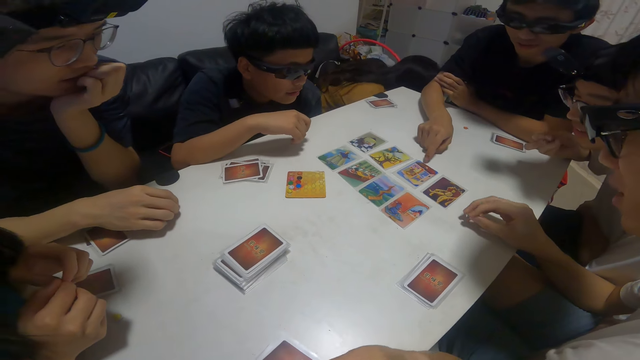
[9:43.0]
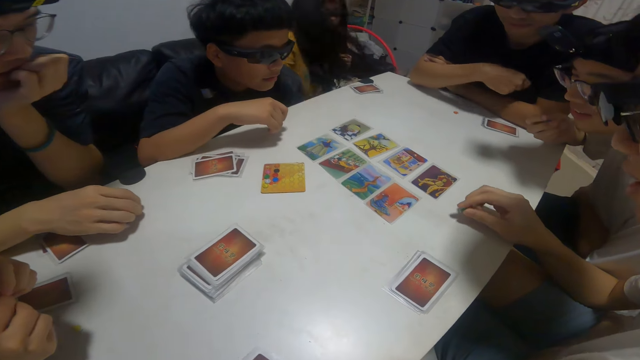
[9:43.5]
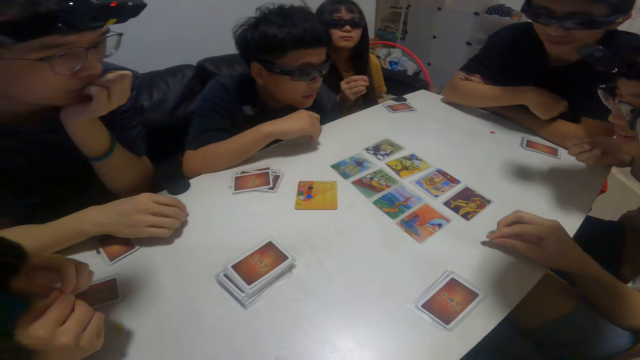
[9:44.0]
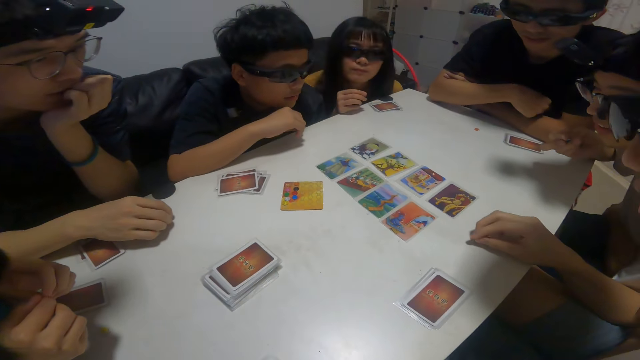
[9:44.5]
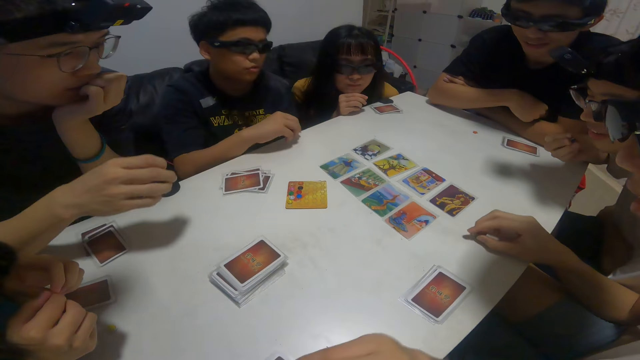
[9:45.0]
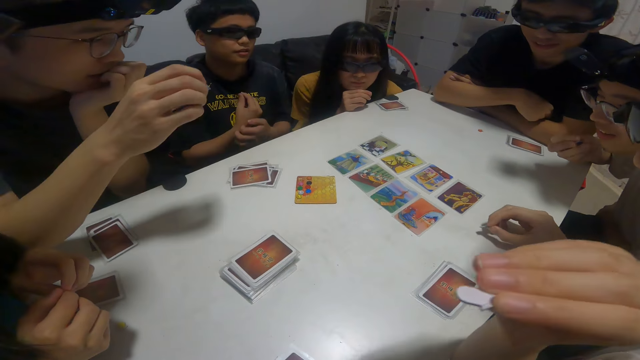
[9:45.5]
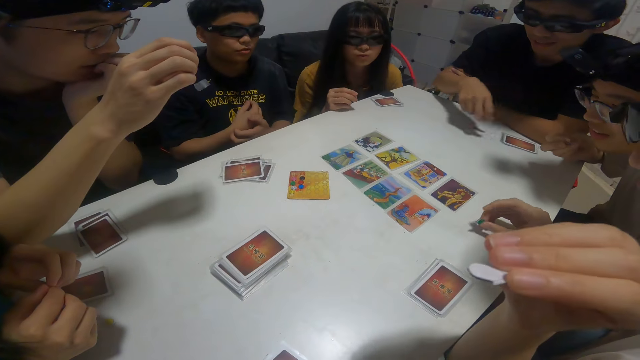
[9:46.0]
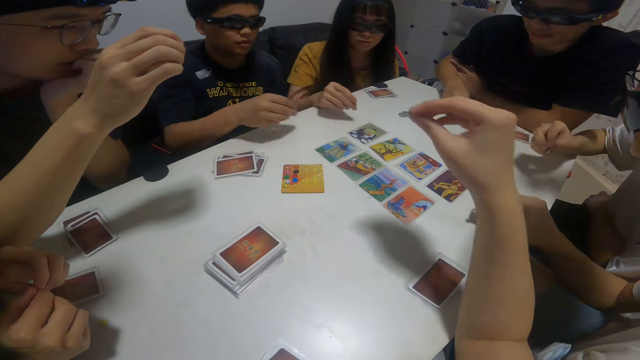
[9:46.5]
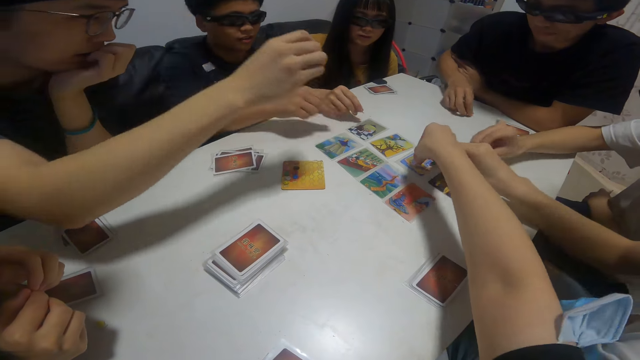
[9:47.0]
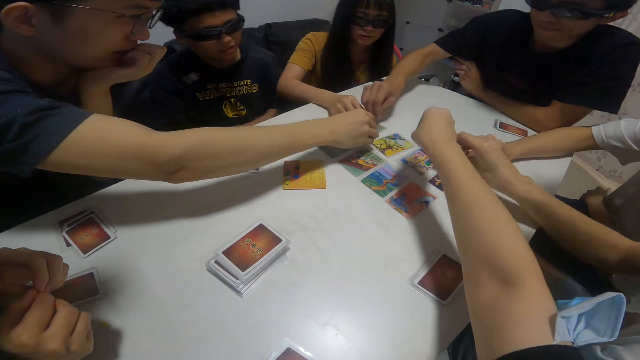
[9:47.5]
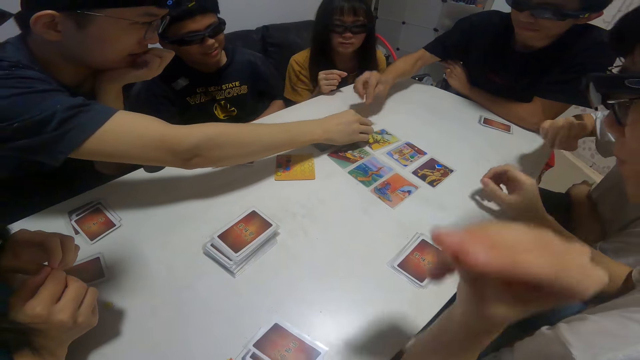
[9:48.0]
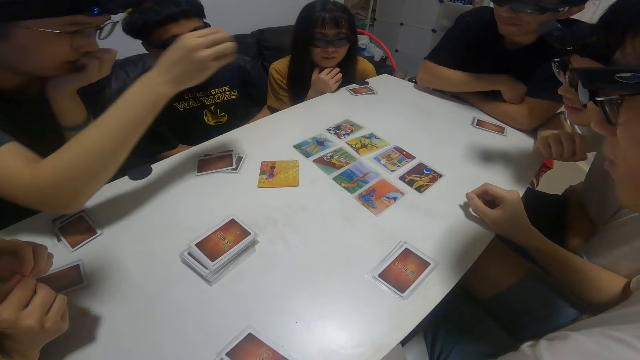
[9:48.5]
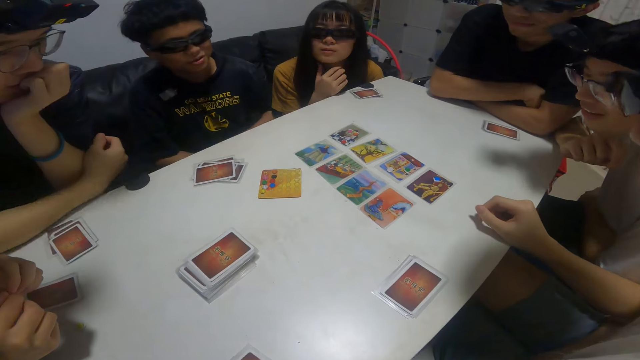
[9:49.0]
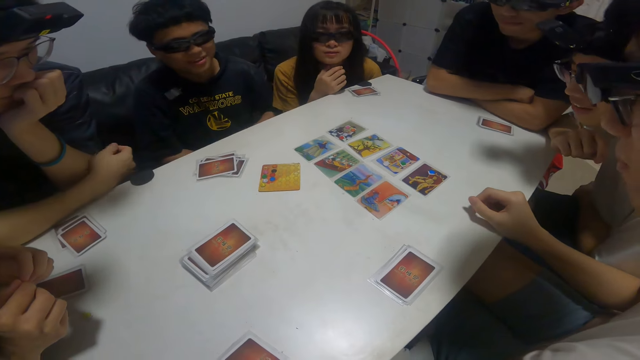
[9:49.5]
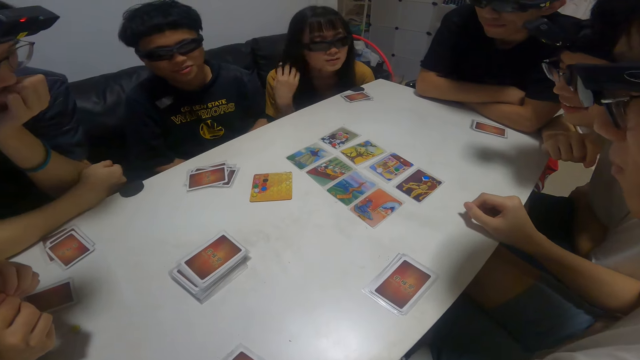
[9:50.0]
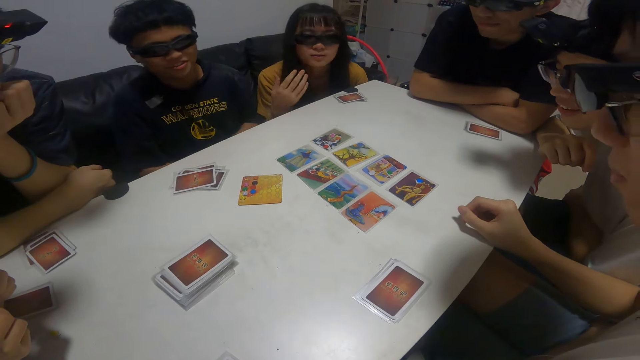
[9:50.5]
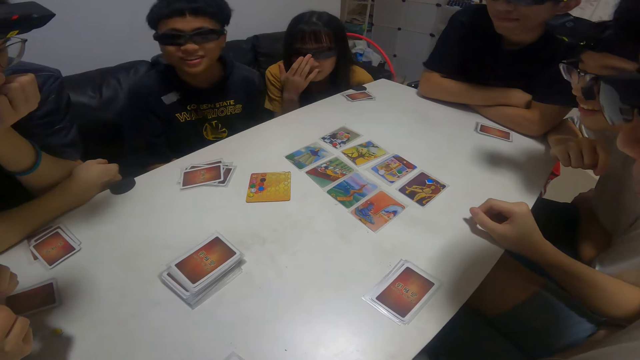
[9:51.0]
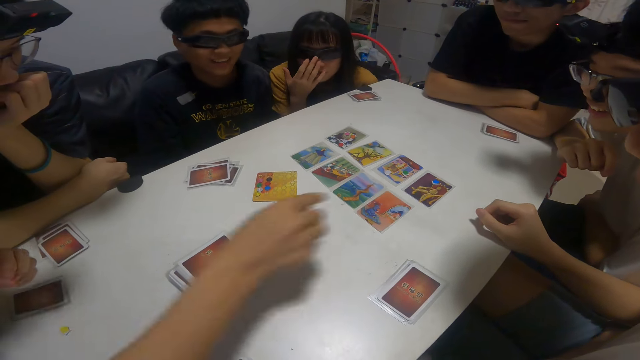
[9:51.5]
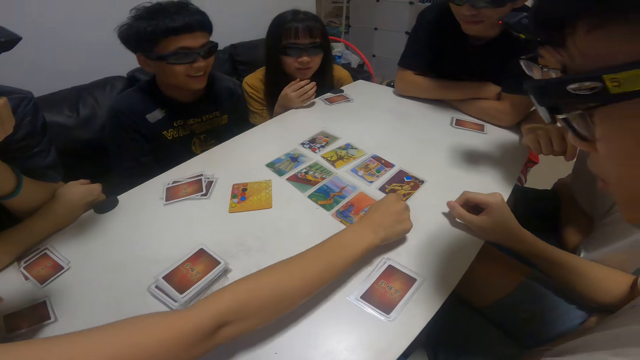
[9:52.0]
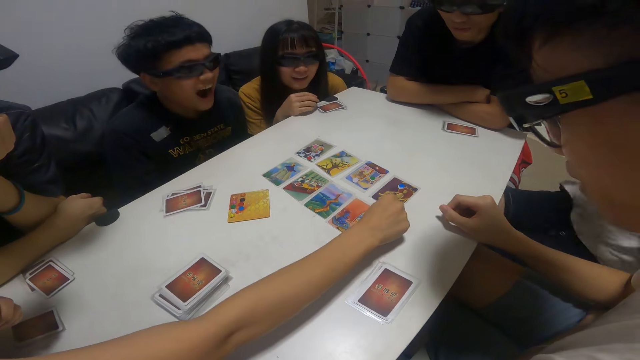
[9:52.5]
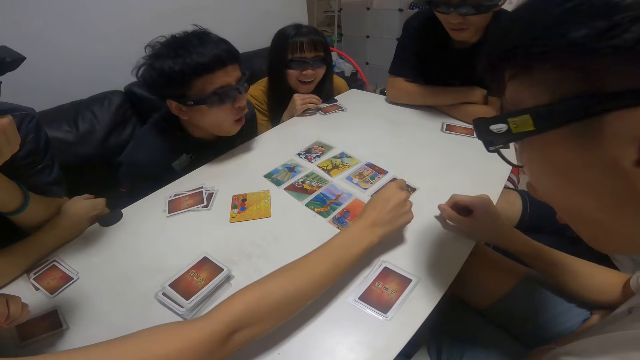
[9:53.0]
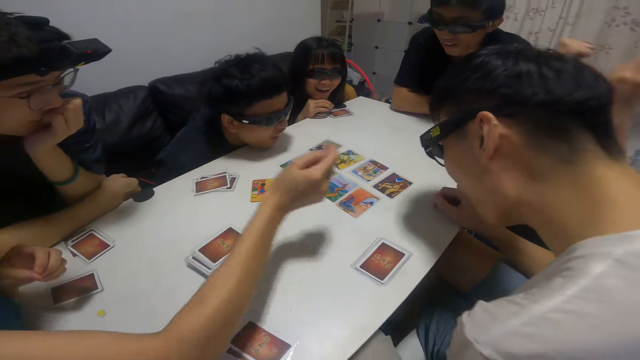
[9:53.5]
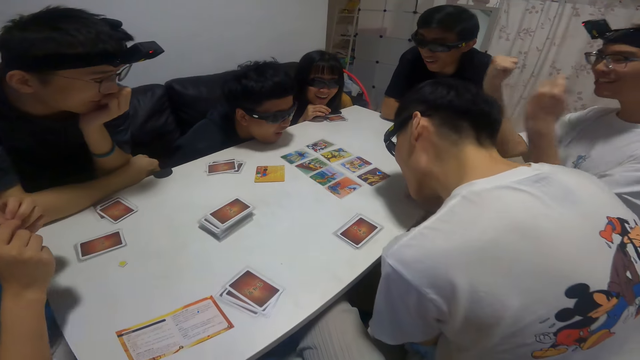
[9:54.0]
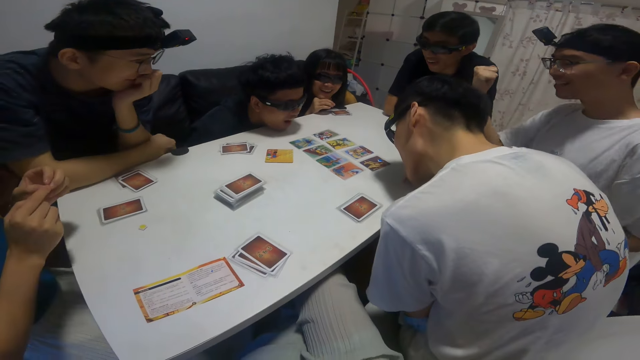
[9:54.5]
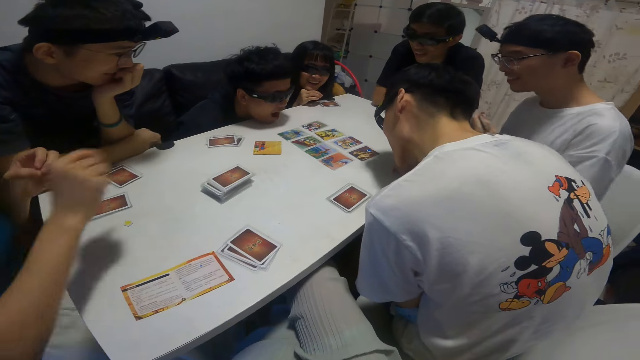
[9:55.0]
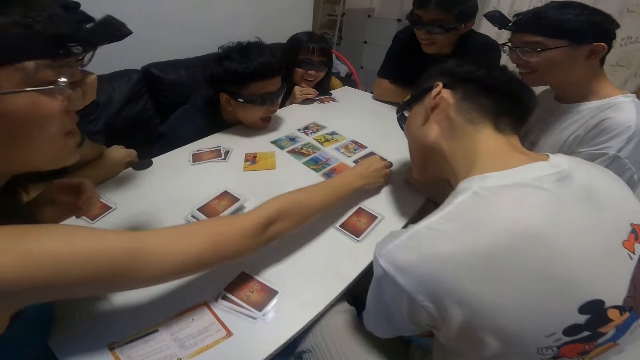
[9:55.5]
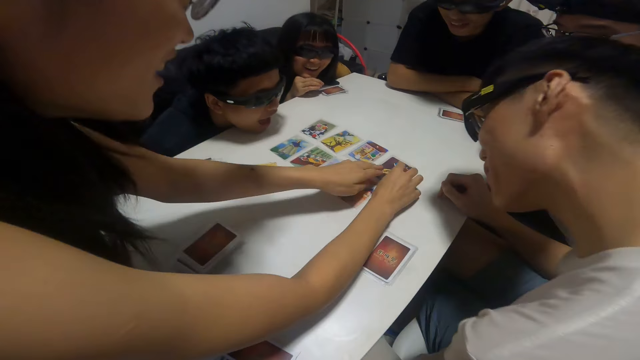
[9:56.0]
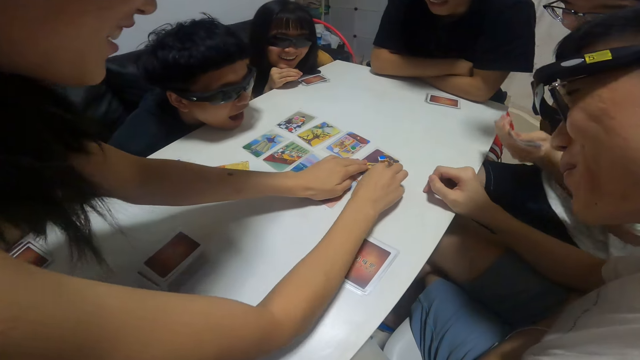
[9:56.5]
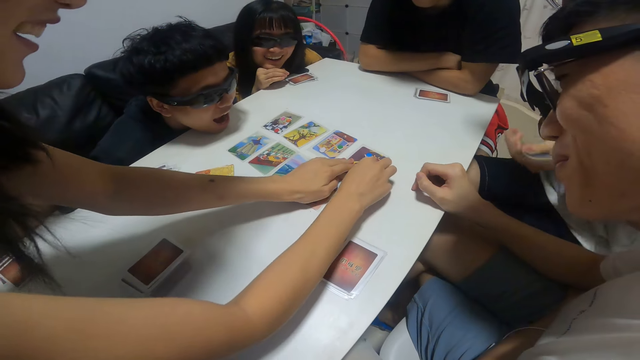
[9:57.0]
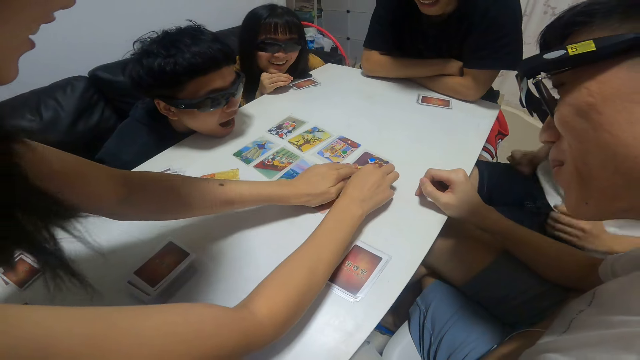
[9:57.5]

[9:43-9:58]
A person communicates. The camera wearer drops something on the table. Another person talks. A third person demonstrates something. A girl touches cards on the table with her hands. A fourth person celebrates. The third person communicates.

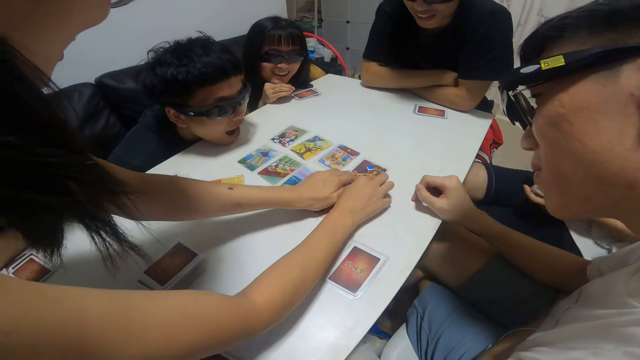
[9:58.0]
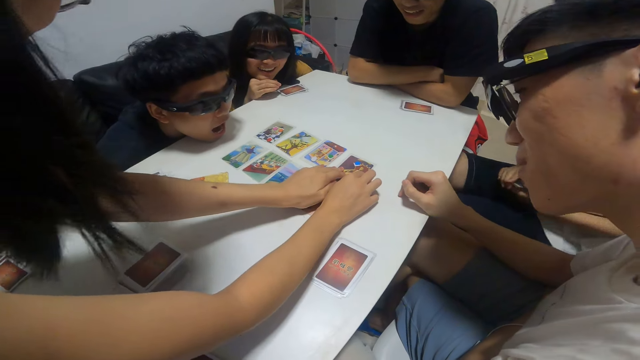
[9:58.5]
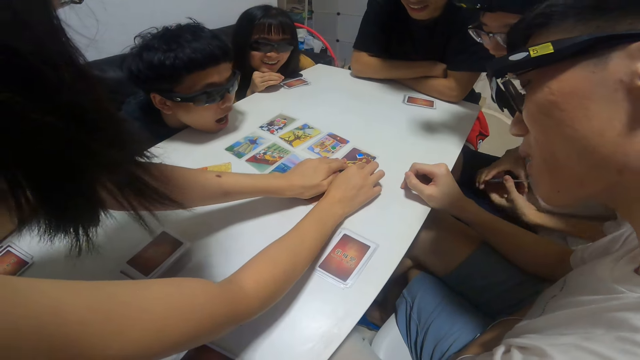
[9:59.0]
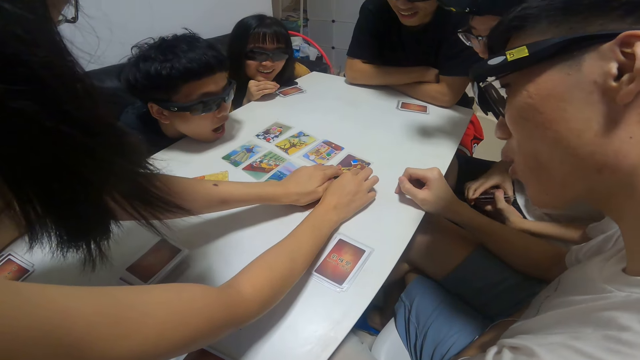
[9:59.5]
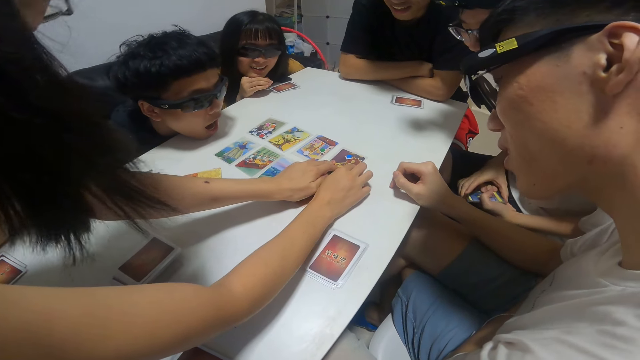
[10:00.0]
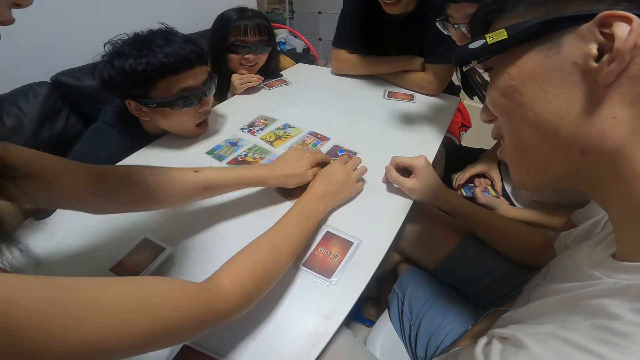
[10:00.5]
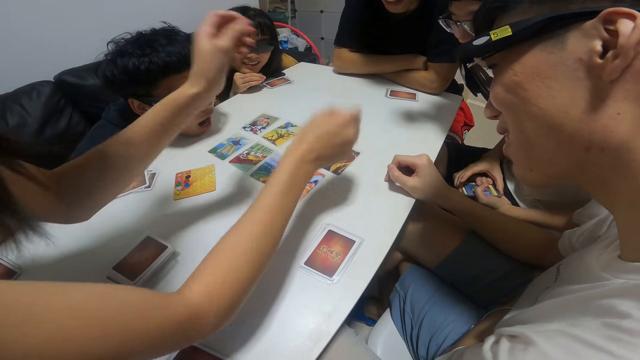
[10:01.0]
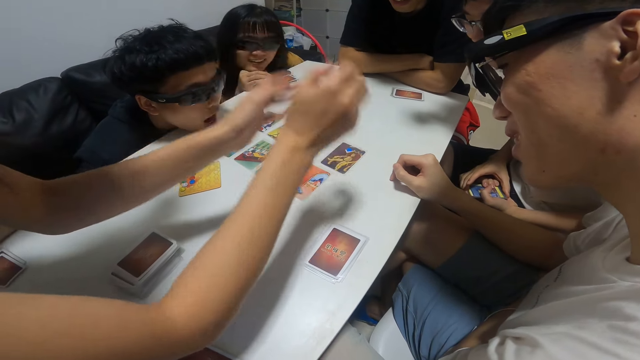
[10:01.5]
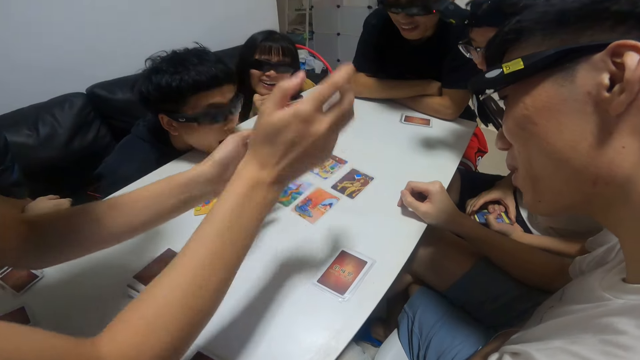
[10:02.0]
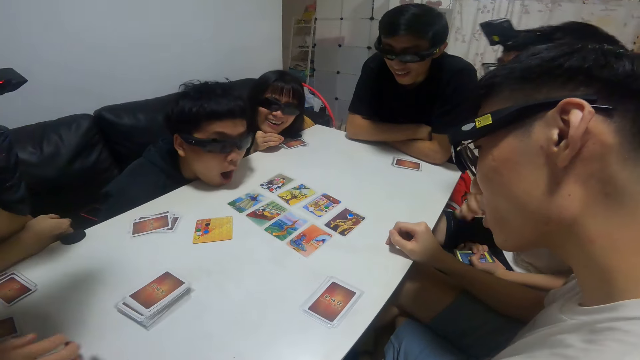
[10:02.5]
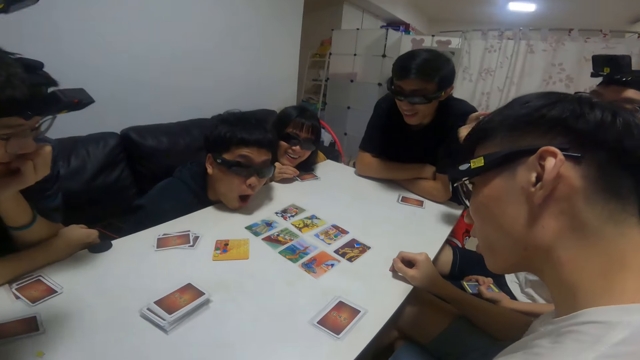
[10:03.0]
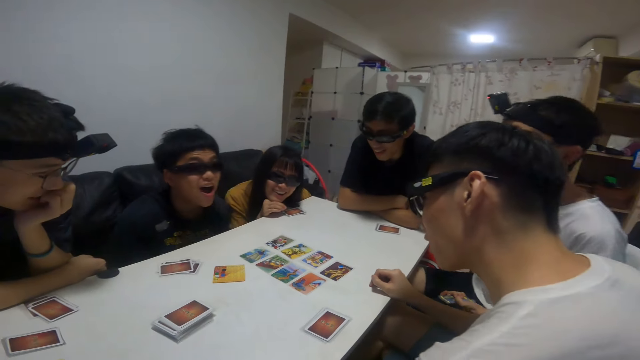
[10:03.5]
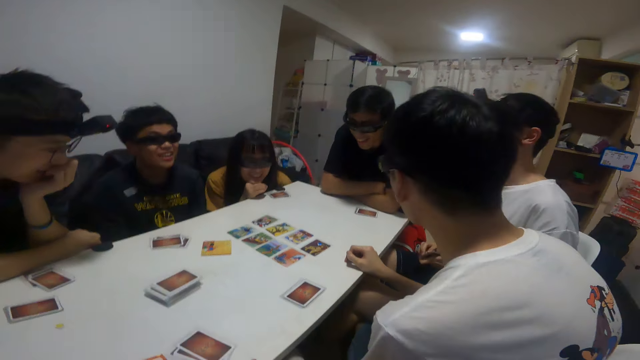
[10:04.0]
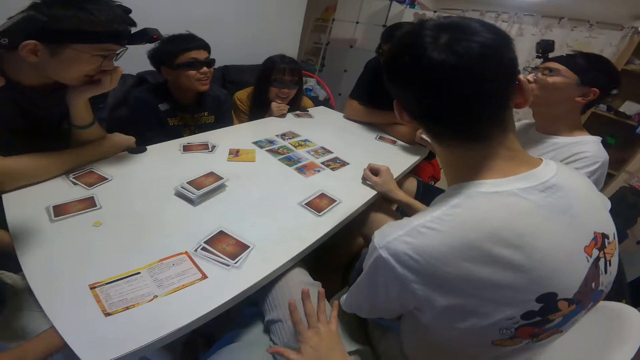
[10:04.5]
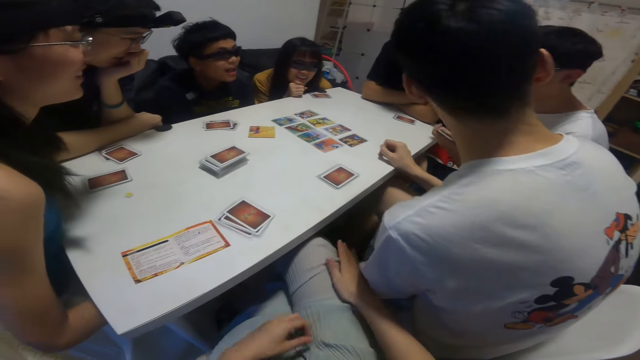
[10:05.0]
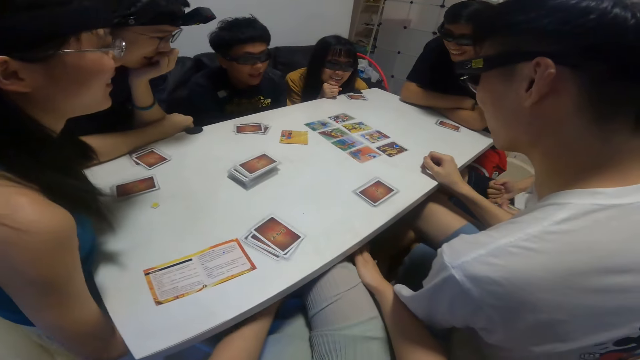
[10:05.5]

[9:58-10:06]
A person communicates.
